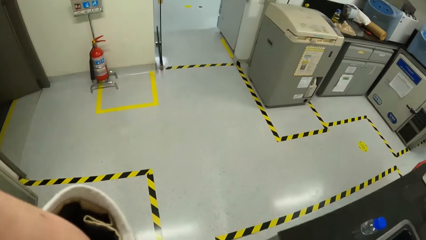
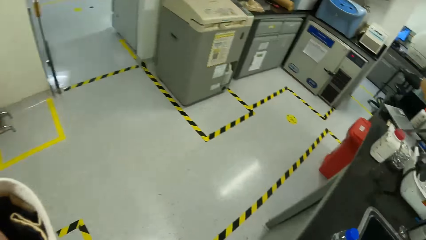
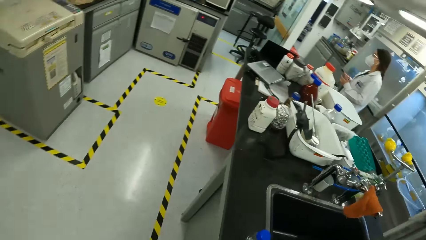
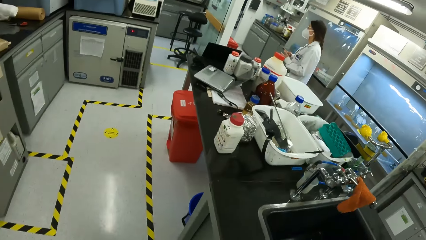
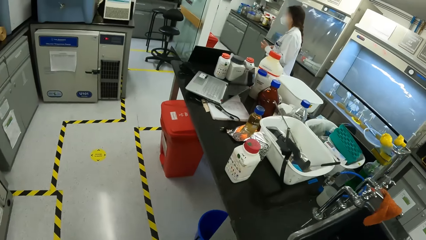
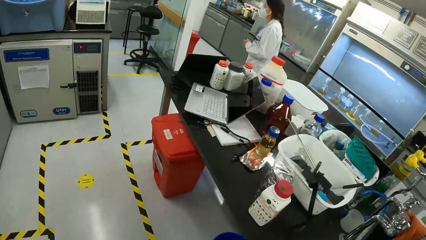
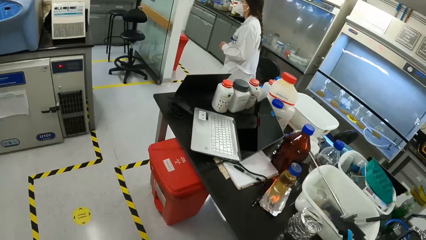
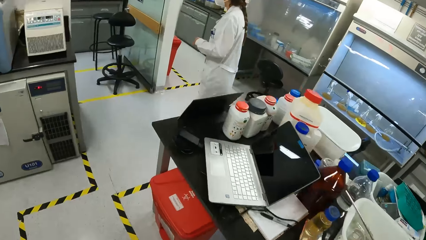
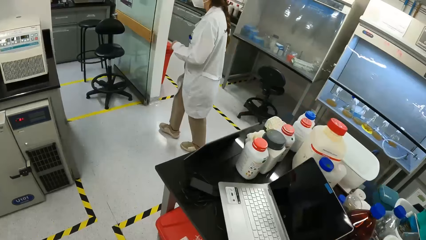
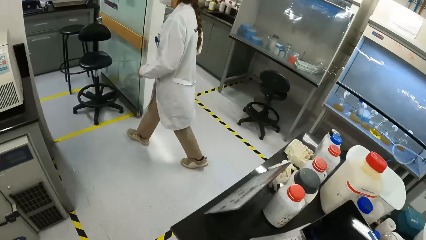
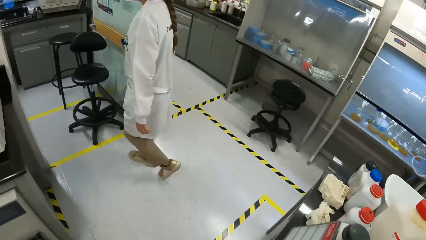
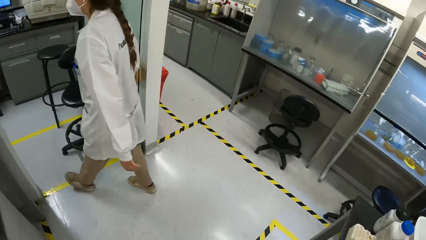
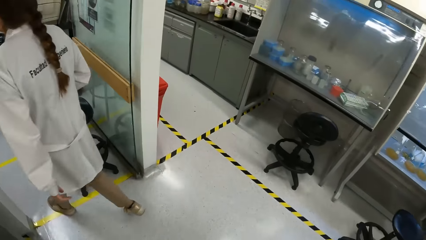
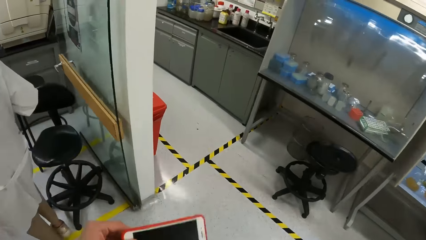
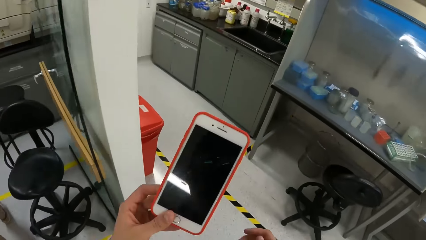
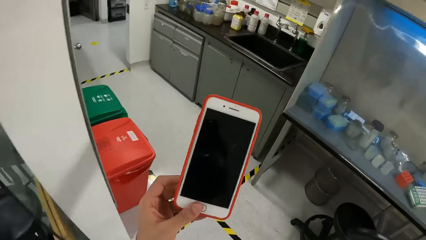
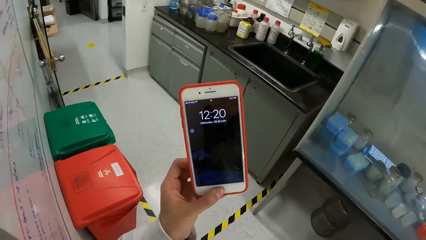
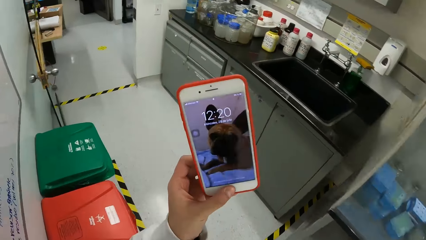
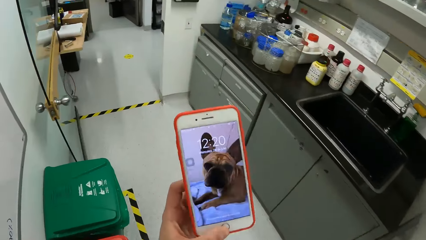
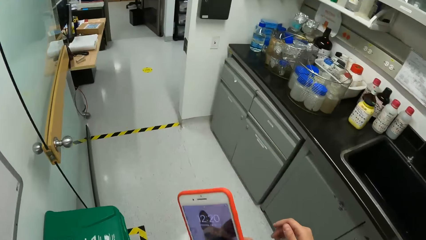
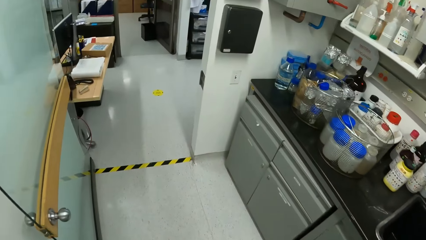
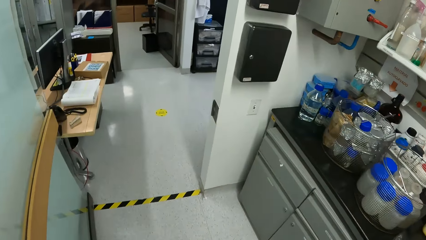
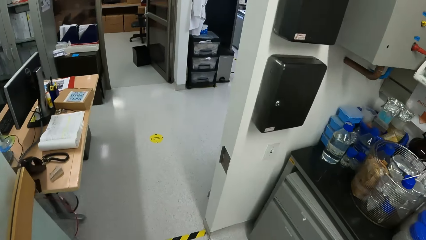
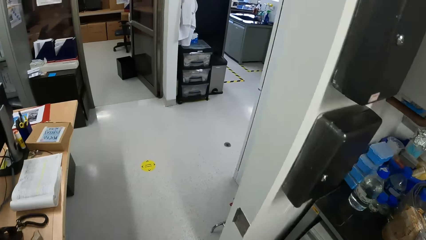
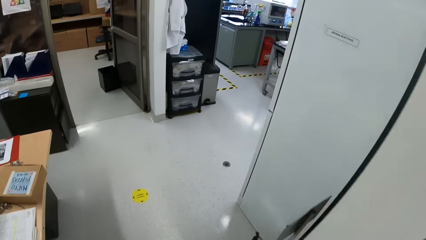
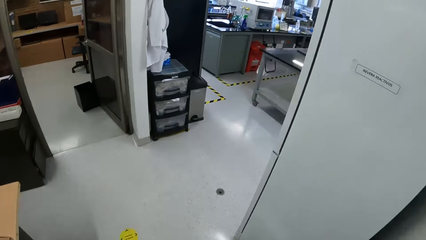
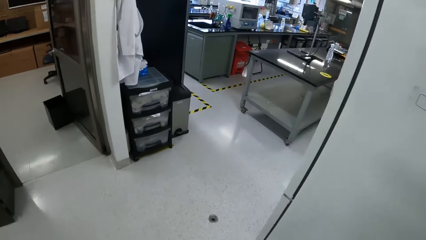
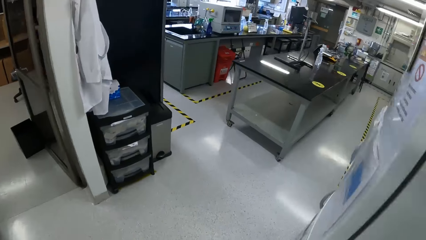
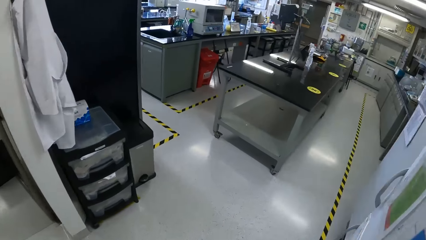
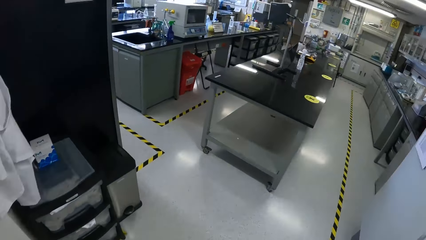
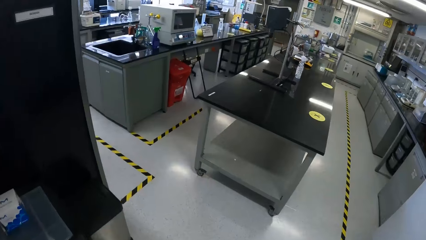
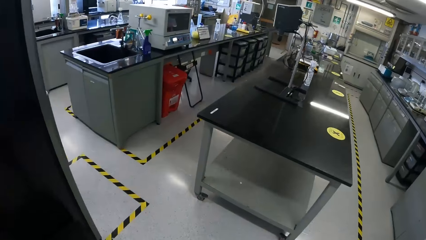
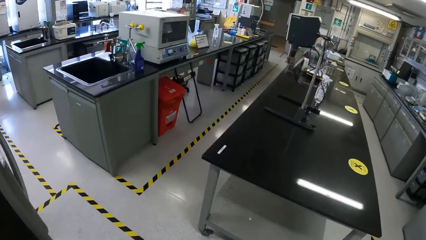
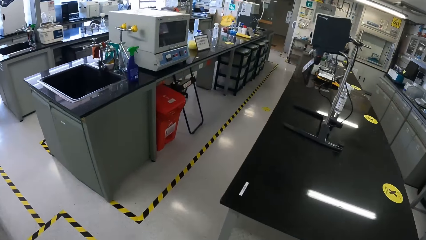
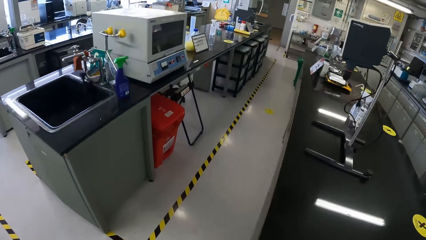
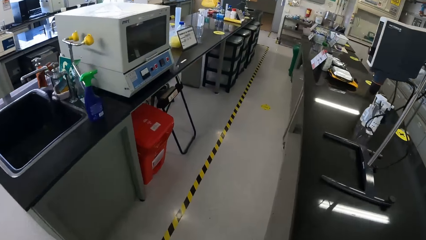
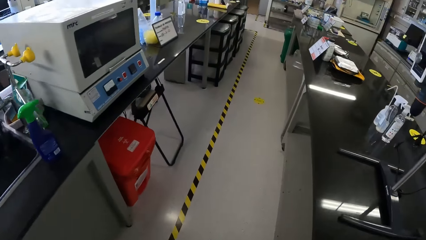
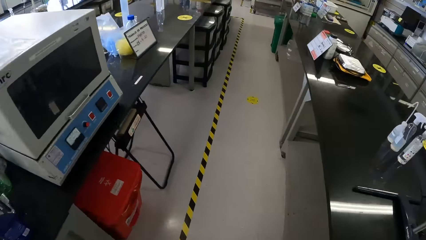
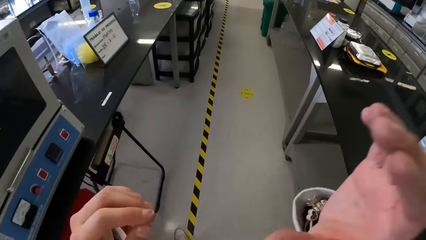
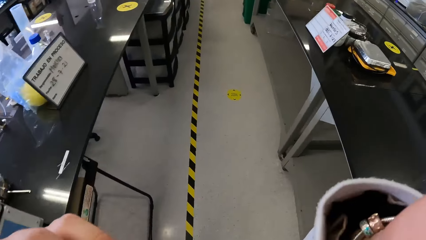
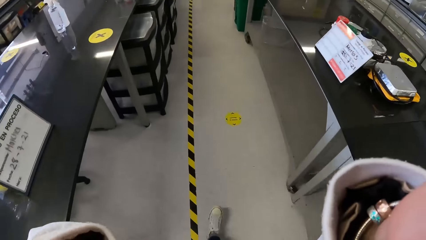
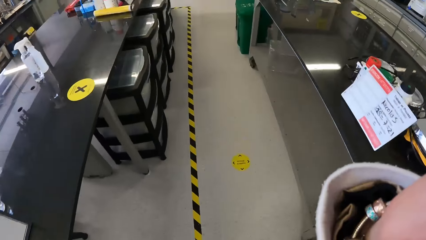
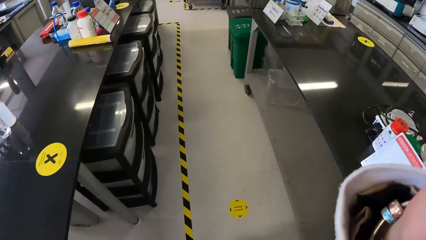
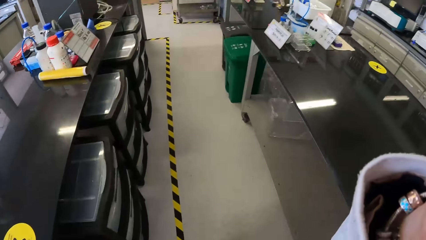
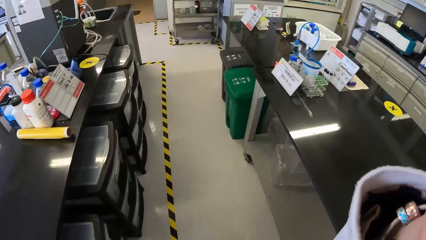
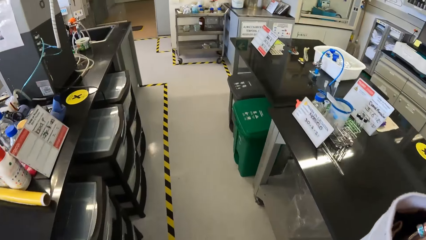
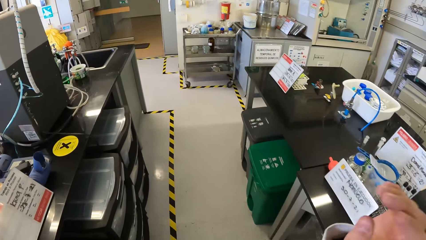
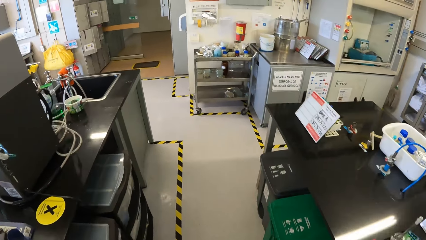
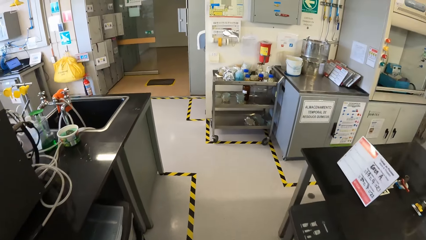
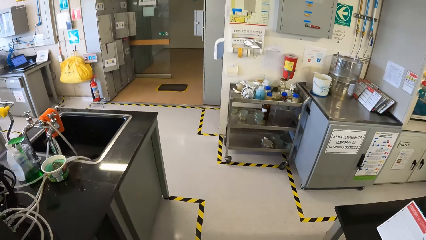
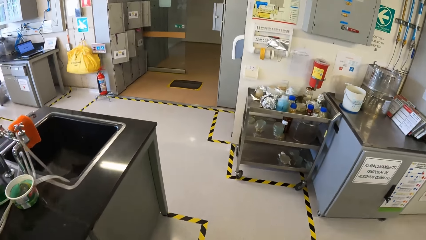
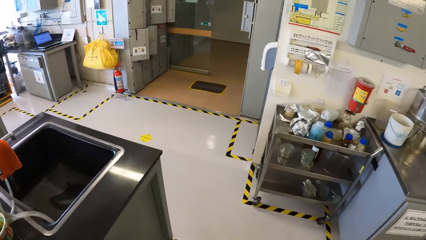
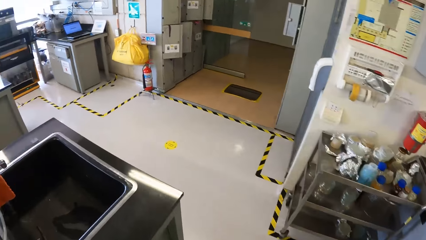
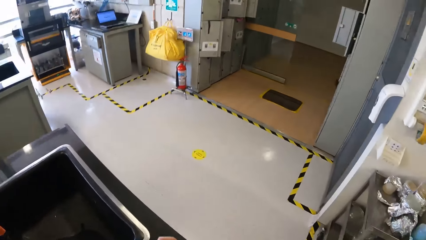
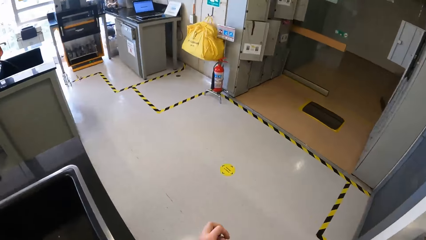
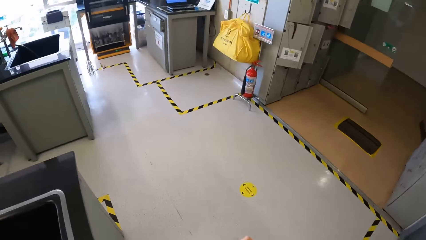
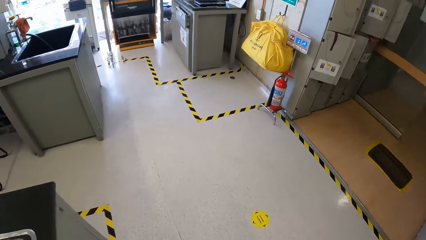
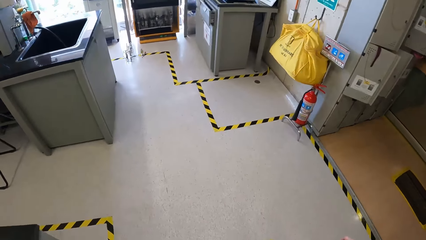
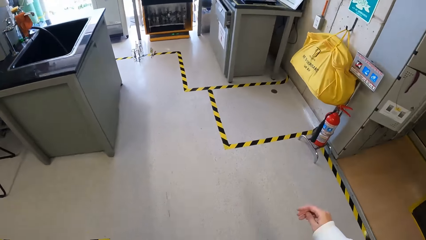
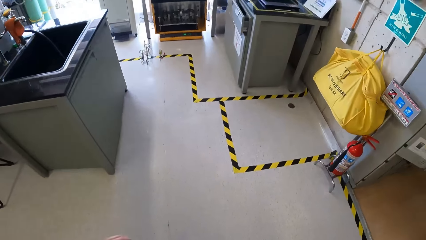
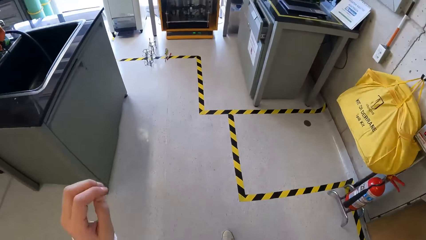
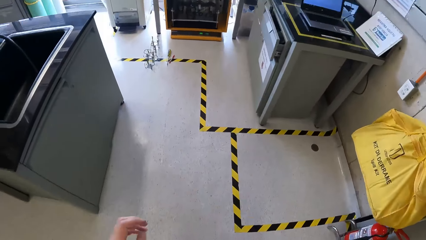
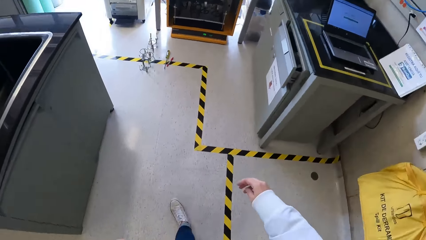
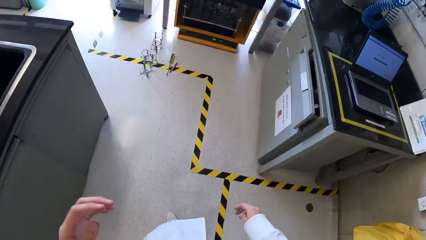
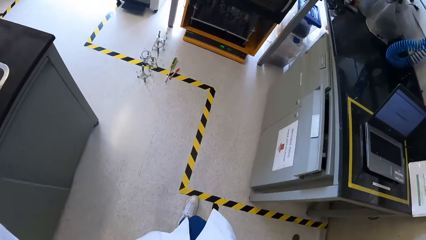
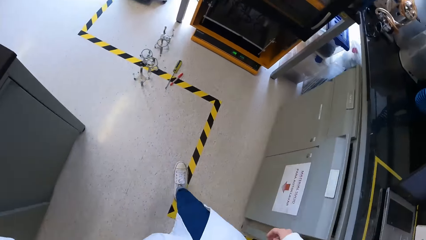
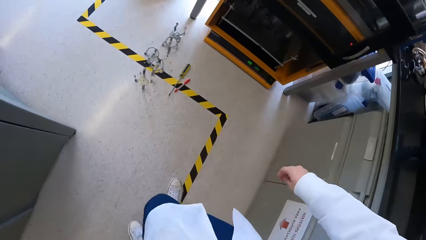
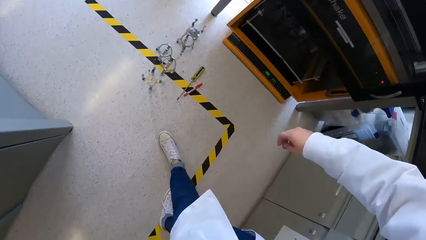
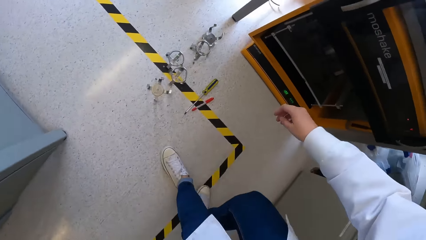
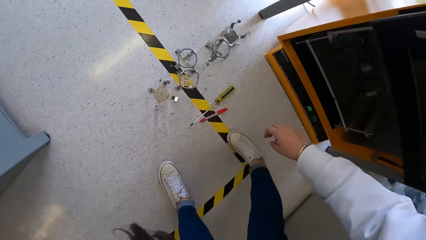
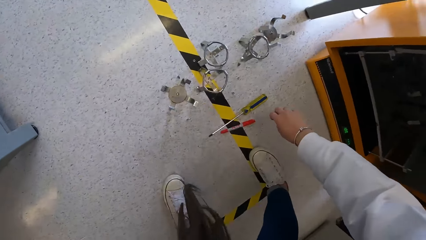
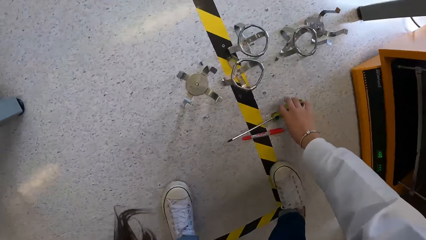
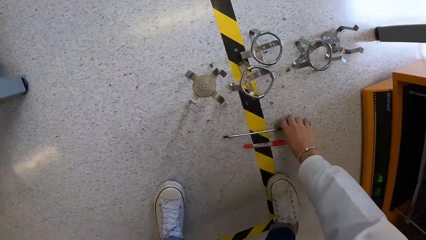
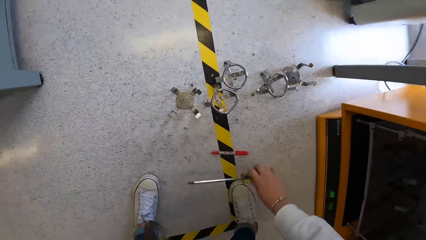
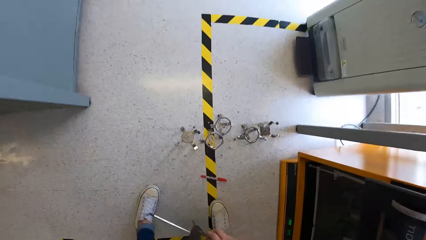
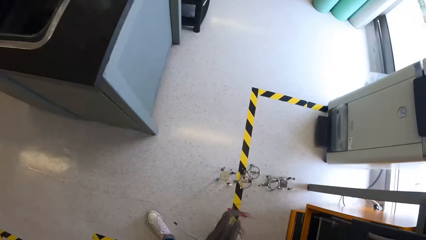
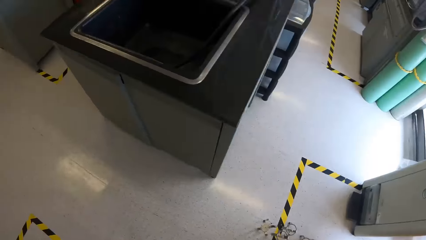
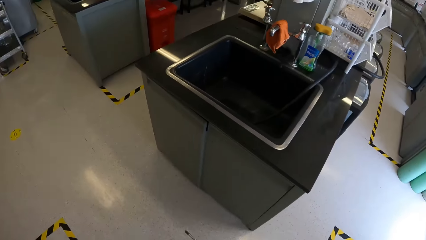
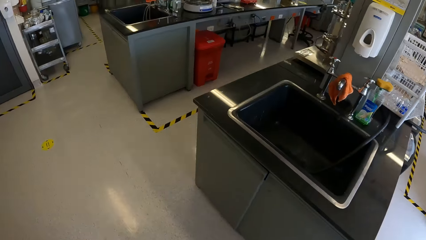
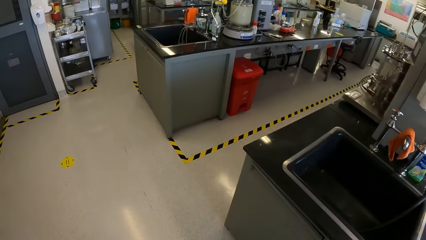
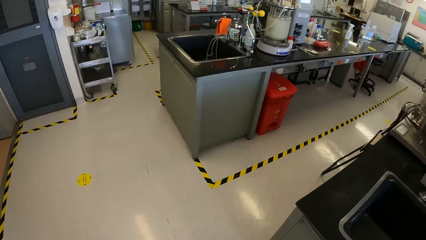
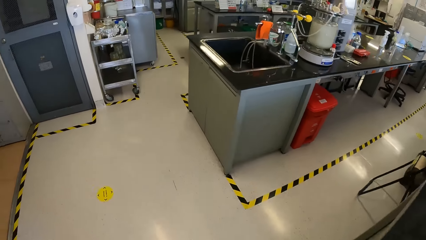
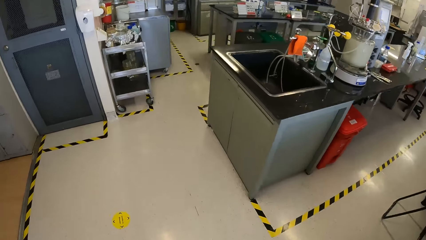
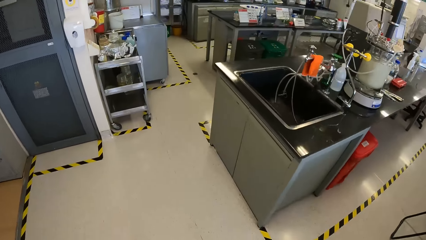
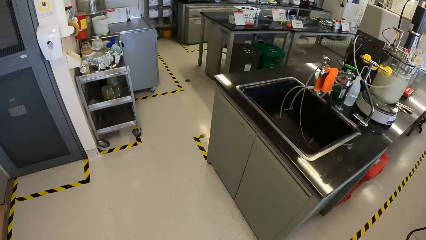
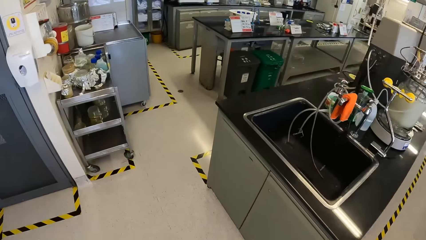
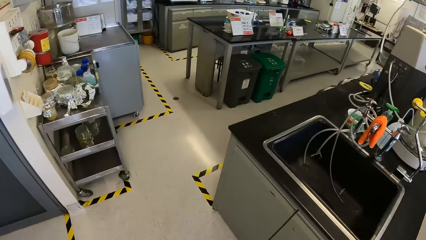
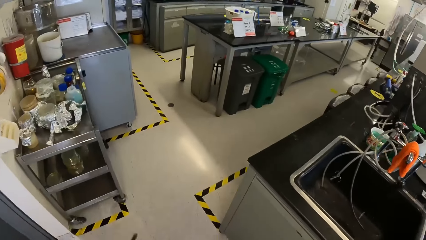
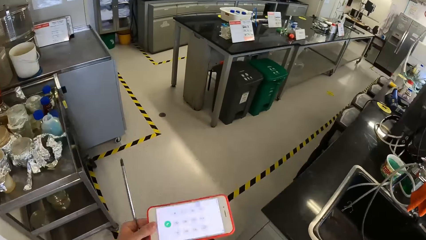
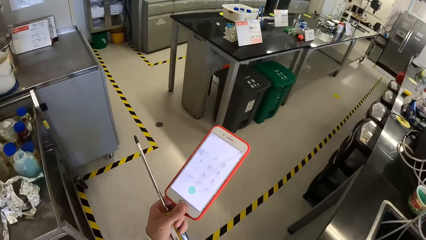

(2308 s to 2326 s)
The camera wearer adjusts the camera on her head with her left hand. She walks. She picks the phone. She holds the phone in her left hand. She walks. She adjusts the camera on her head with her right hand. She walks. She raises a hand. She walks. She picks a screwdriver from the floor with her right hand. She walks.
